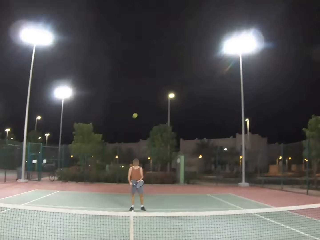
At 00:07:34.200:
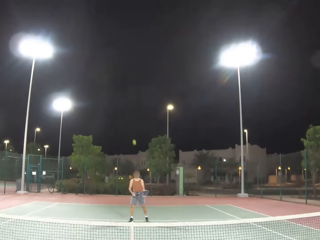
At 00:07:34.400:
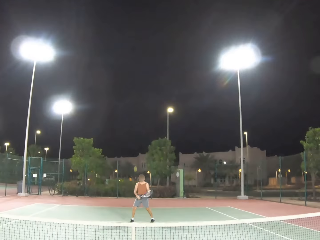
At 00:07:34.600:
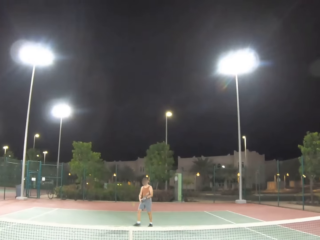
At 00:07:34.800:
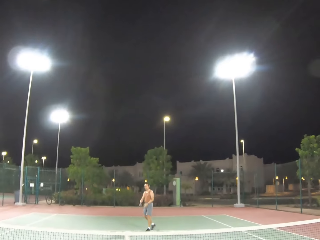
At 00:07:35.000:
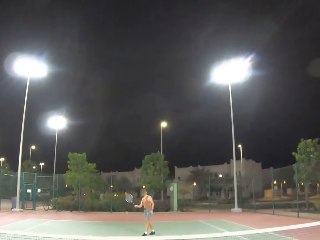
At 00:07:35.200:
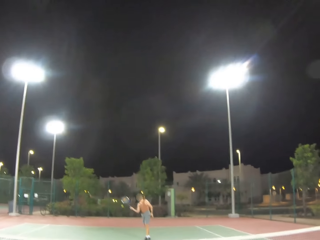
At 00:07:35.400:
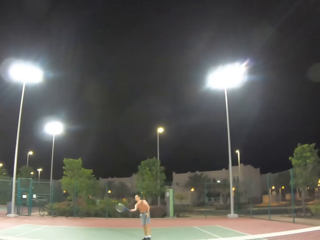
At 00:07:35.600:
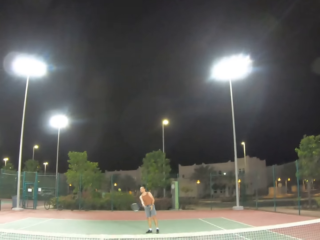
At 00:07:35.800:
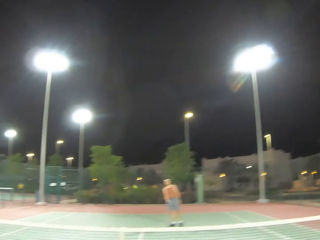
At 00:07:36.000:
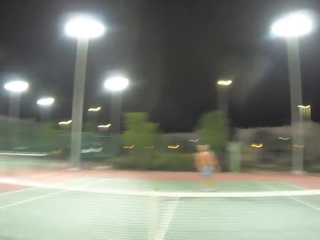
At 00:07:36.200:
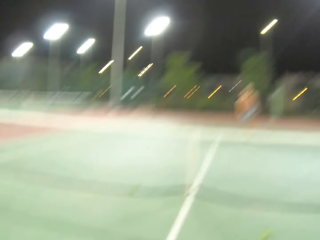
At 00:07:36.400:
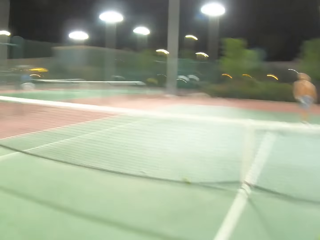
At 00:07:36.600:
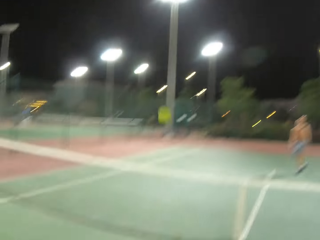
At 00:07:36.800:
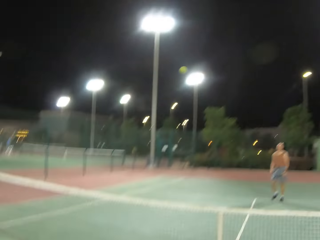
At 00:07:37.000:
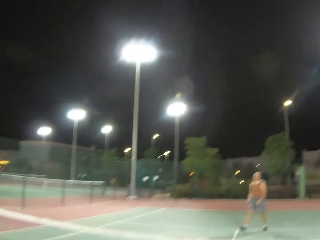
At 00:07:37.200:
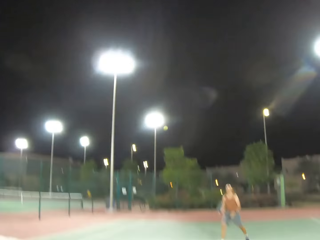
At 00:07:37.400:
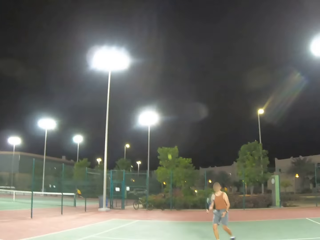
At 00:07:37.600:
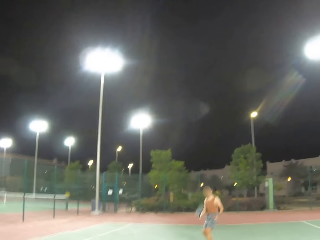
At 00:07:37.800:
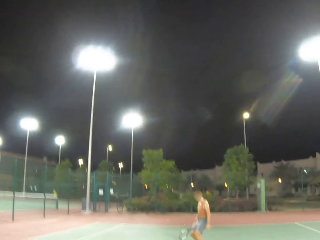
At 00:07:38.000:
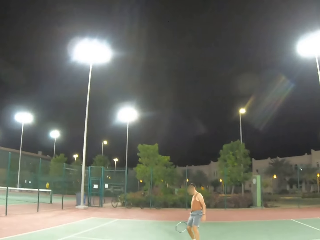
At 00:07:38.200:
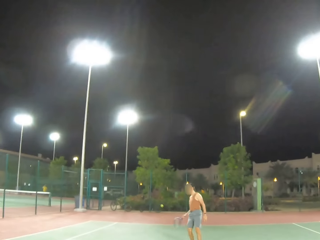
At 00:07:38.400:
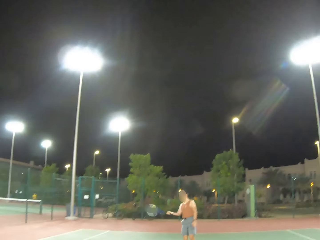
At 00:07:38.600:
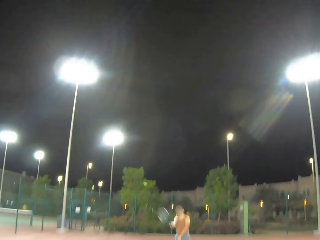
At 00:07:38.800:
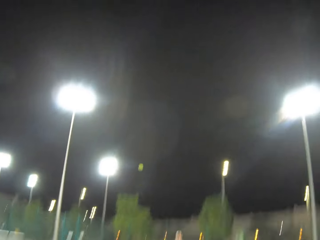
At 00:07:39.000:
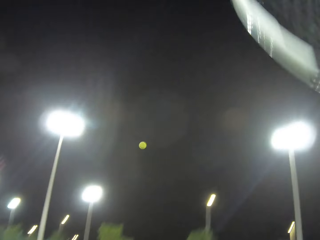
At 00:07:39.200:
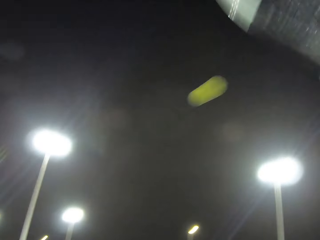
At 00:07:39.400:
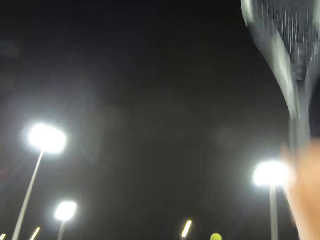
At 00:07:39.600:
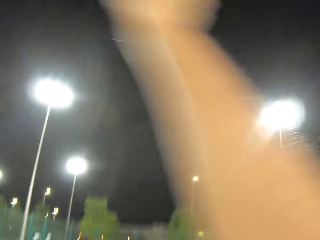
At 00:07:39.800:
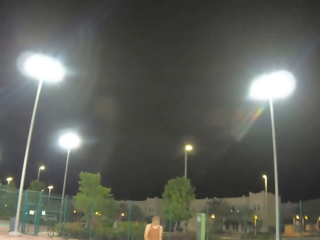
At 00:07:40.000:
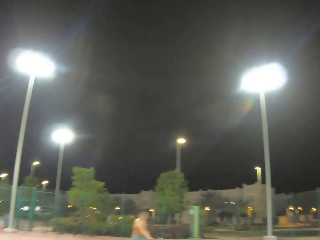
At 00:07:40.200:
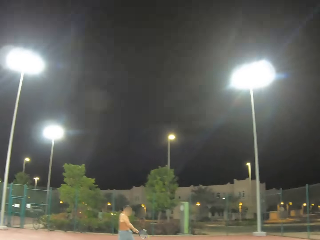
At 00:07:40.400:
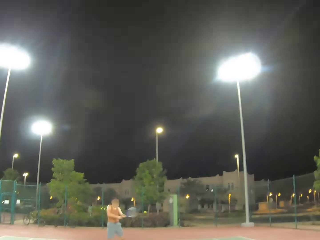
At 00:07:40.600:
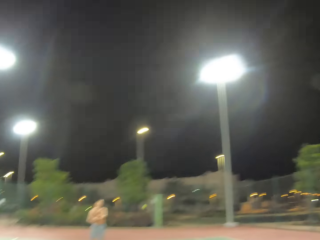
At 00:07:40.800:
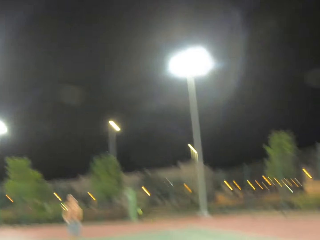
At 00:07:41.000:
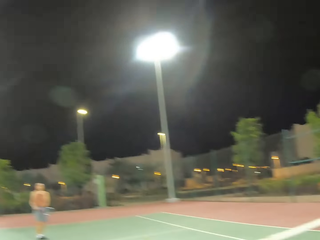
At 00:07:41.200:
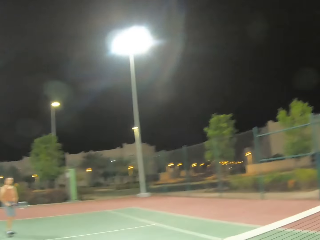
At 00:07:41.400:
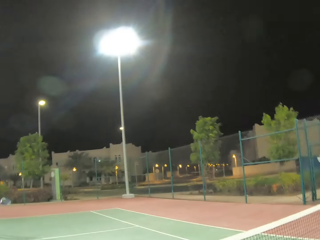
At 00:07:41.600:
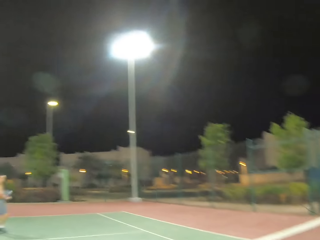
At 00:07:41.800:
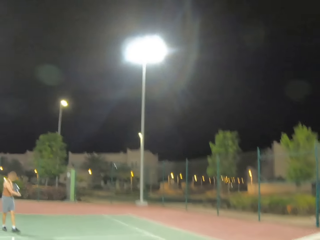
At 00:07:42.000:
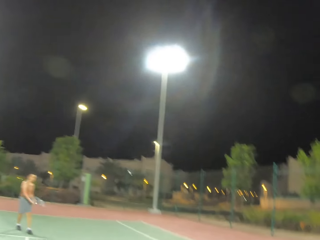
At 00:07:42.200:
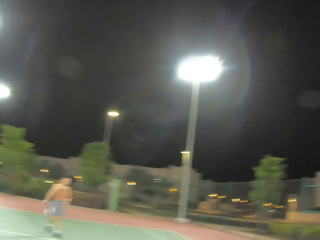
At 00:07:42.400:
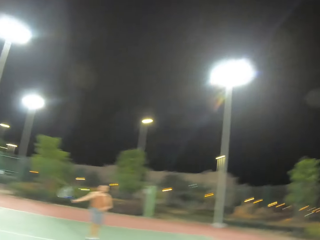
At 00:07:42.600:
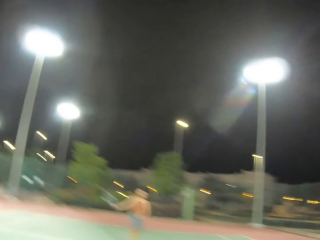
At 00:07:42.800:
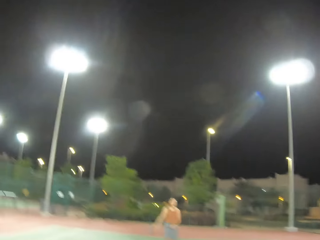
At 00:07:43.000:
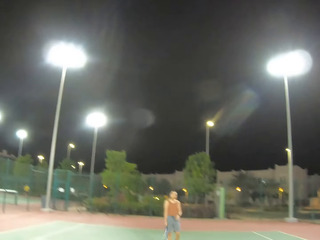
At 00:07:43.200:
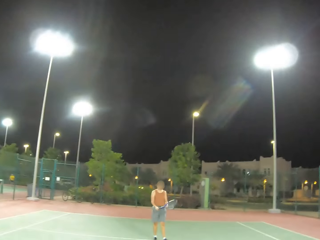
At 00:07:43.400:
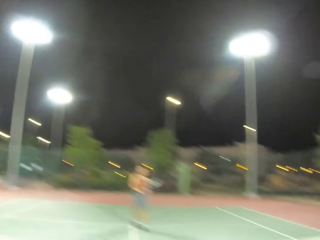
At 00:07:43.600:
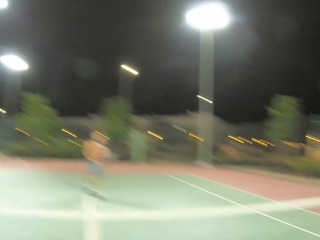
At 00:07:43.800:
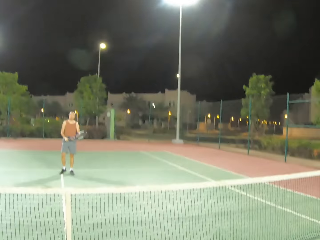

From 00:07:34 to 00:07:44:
The camera wearer serves a tennis ball on the court. They kick the tennis ball. A man kicks the tennis ball. The camera wearer kicks the tennis ball. The man kicks the tennis ball. The man plays tennis with the camera wearer. The camera wearer kicks the tennis ball. The man kicks the tennis ball.

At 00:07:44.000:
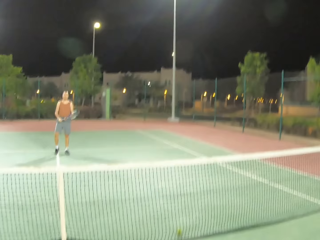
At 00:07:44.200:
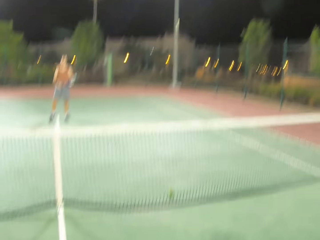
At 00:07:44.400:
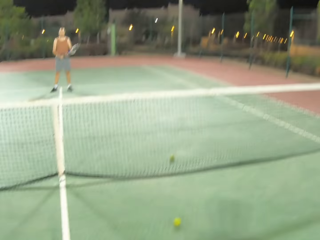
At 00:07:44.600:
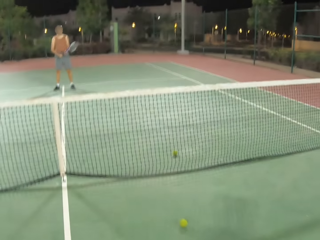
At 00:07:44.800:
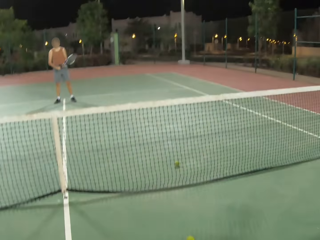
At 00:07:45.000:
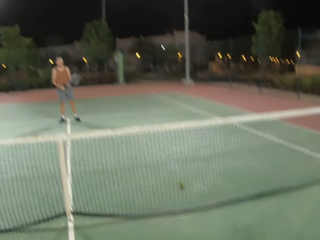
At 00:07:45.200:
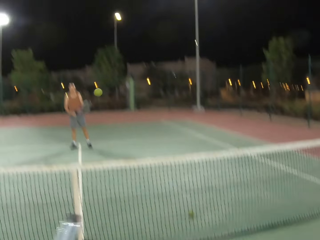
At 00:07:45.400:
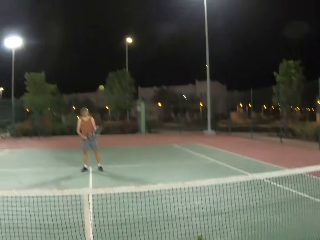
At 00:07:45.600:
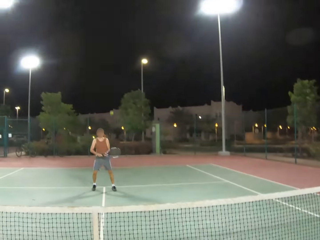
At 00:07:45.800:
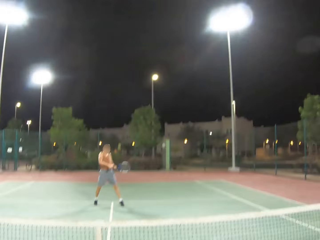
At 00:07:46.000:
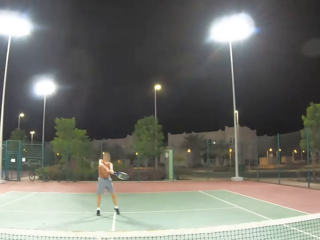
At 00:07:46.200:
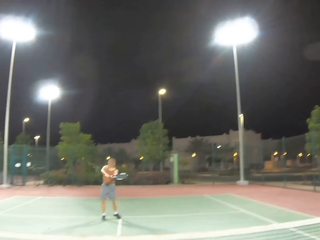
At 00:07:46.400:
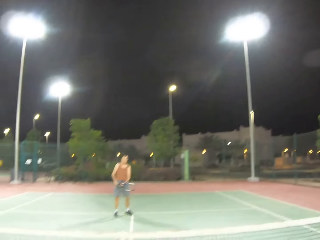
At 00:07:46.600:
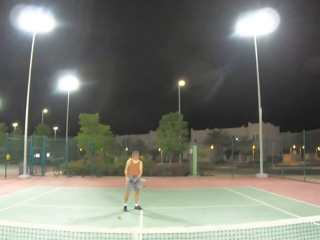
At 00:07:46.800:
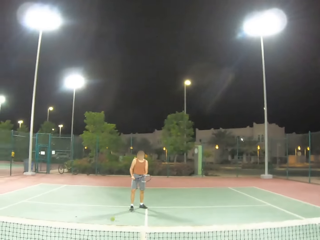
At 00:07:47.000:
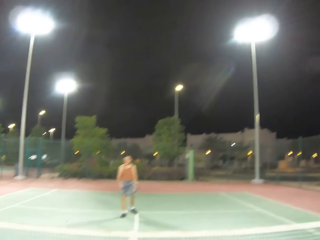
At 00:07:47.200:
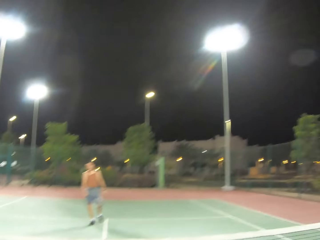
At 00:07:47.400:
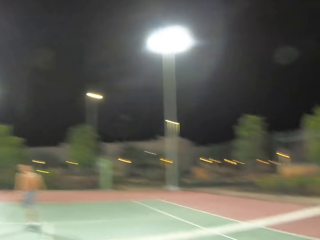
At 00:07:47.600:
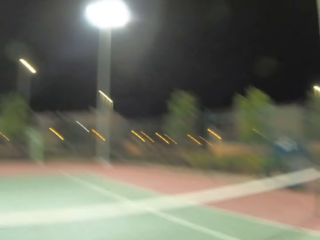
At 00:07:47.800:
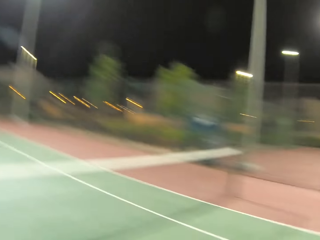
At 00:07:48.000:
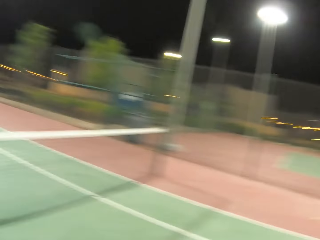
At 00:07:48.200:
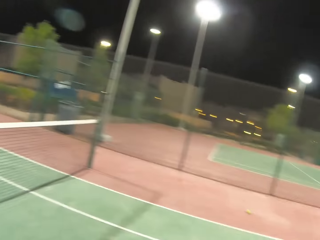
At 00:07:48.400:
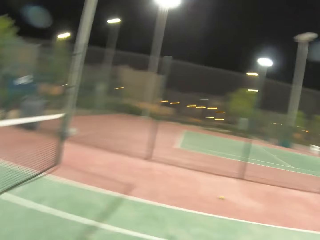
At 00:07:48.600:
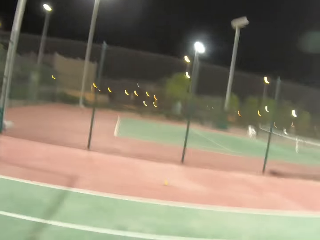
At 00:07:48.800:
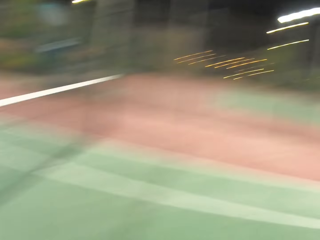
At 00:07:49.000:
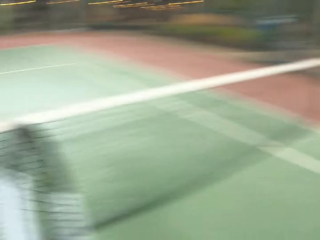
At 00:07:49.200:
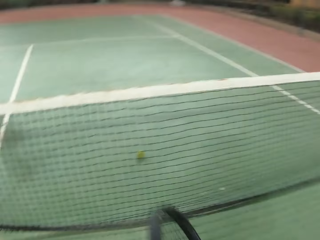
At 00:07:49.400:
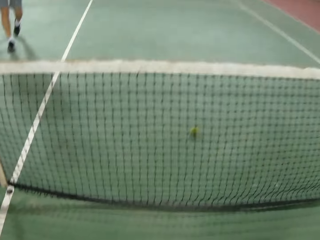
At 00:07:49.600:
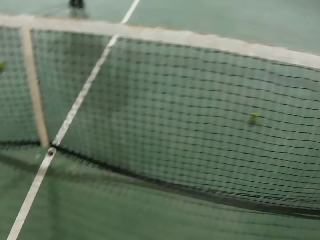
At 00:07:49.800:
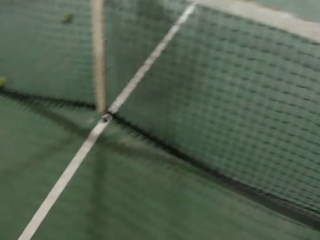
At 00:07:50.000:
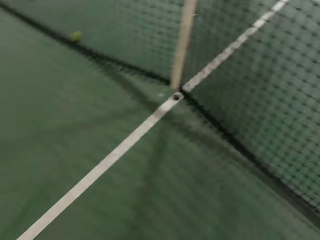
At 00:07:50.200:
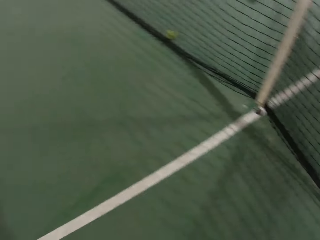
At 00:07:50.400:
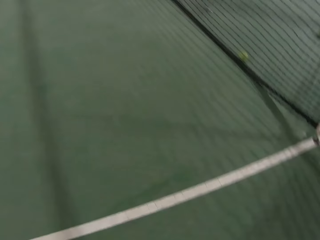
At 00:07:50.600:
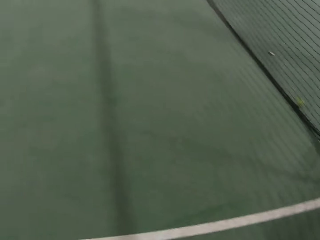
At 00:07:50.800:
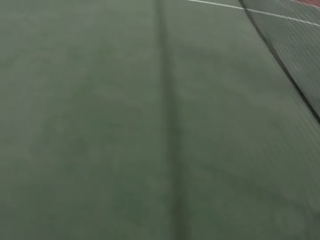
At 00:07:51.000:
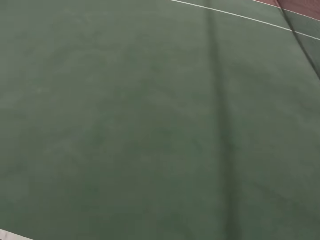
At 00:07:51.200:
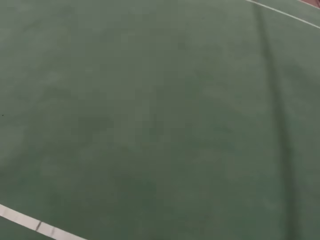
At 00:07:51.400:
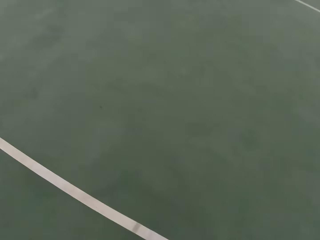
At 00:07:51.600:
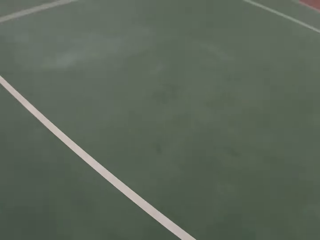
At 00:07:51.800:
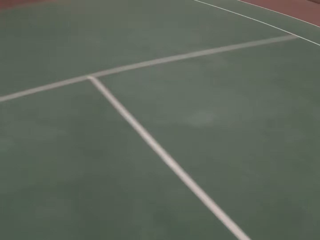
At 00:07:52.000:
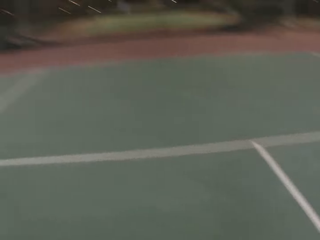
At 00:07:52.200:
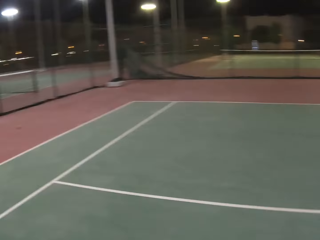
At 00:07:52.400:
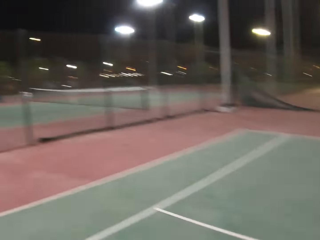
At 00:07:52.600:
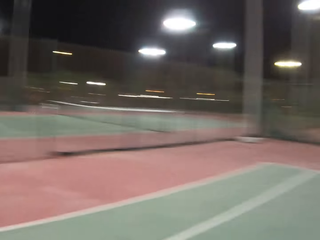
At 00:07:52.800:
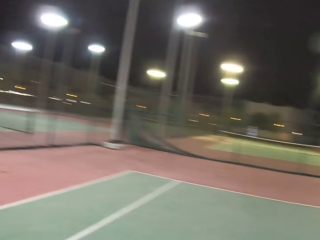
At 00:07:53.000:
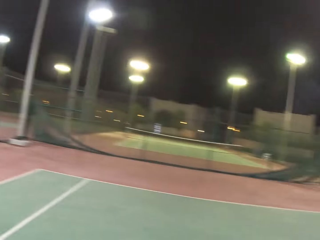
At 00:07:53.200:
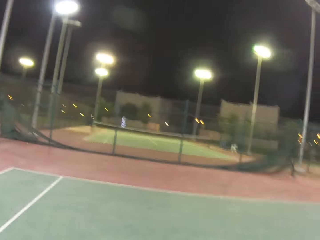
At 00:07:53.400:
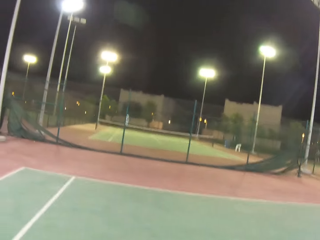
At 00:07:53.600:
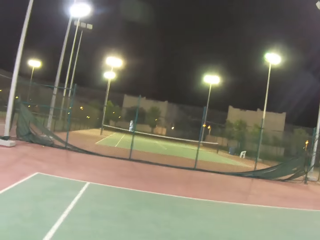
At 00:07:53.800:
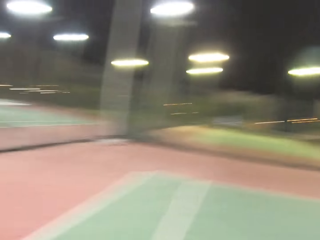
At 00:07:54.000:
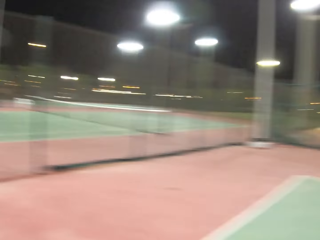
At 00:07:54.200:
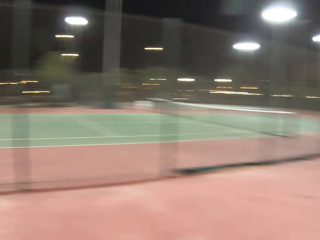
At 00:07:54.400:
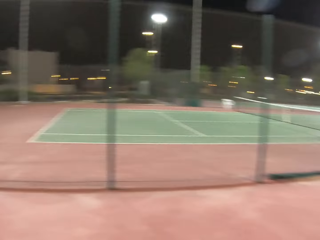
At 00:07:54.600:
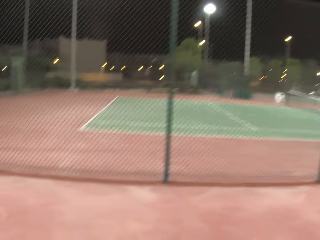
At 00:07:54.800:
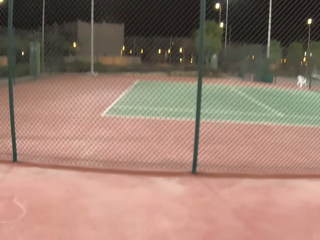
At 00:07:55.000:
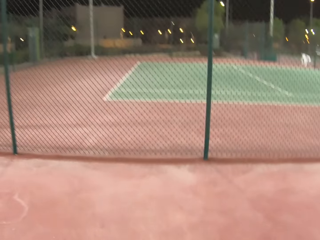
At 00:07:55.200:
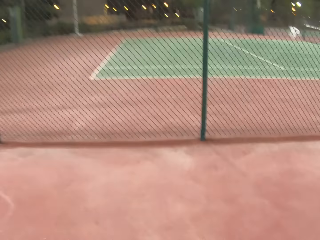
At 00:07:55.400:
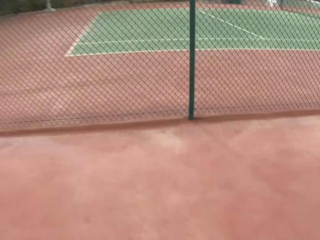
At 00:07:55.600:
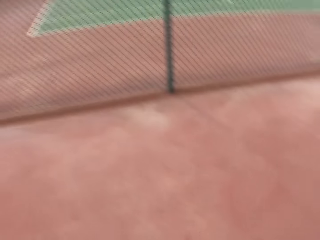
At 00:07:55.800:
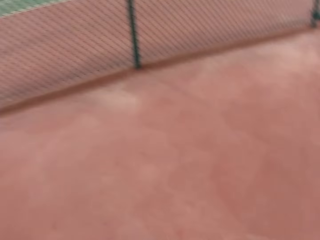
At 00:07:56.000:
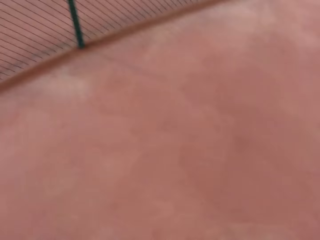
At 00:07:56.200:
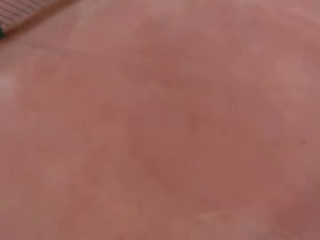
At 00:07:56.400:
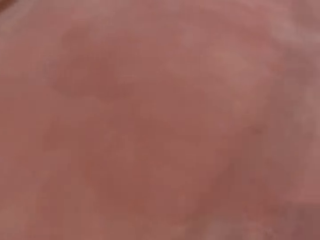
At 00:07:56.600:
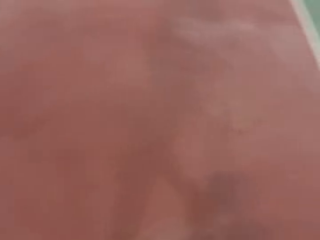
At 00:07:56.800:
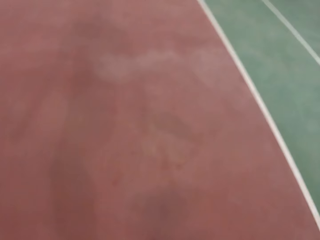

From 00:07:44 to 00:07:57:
A man stands in the tennis court. The camera wearer kicks the tennis ball. The man kicks the tennis ball. The camera wearer looks around. They walk around in the tennis court.
